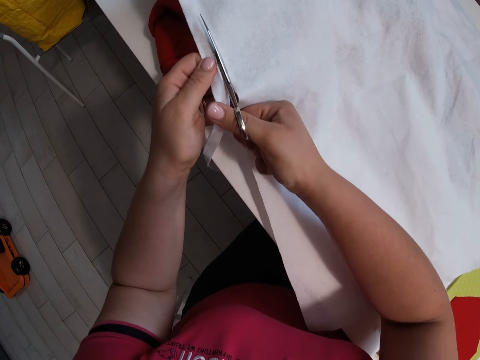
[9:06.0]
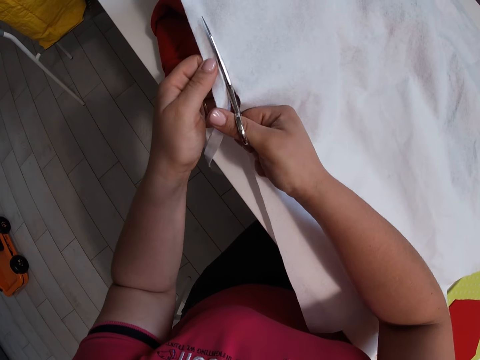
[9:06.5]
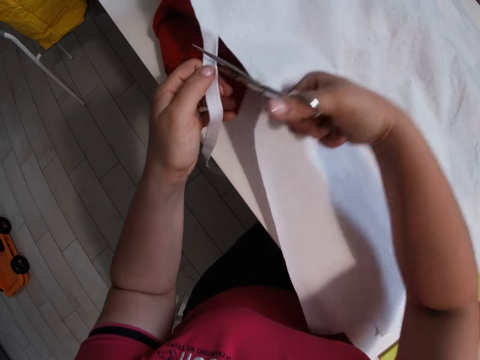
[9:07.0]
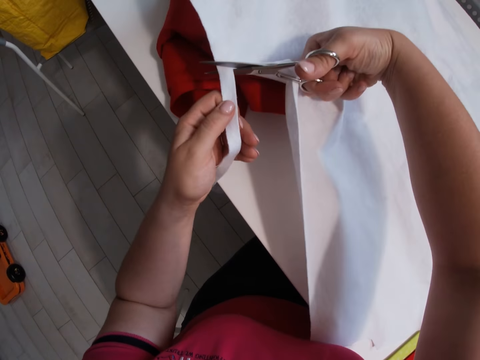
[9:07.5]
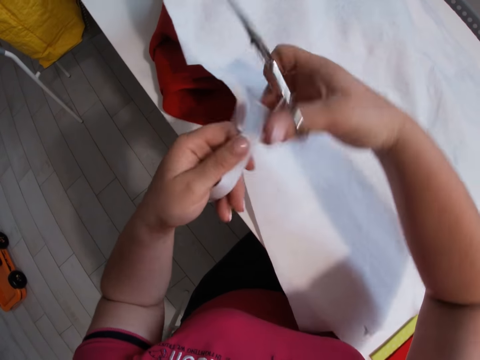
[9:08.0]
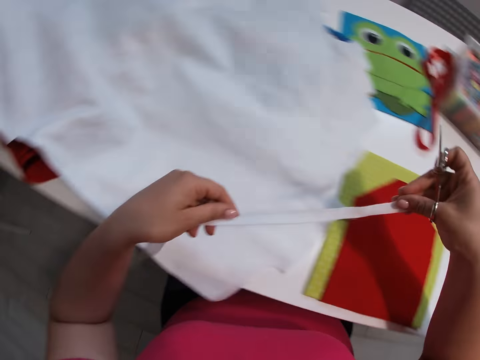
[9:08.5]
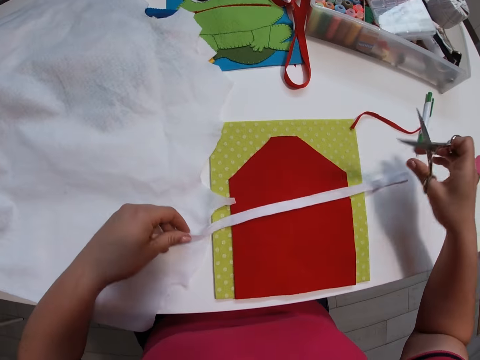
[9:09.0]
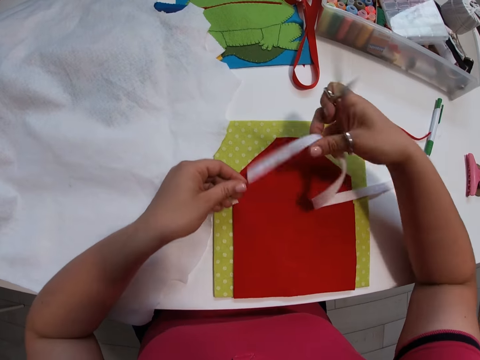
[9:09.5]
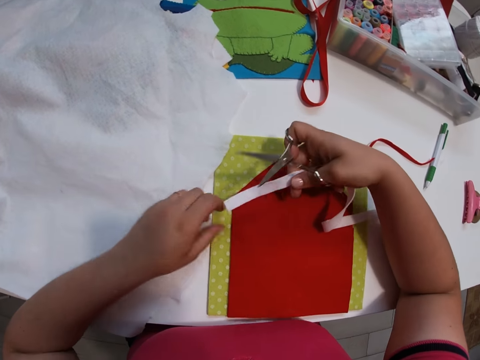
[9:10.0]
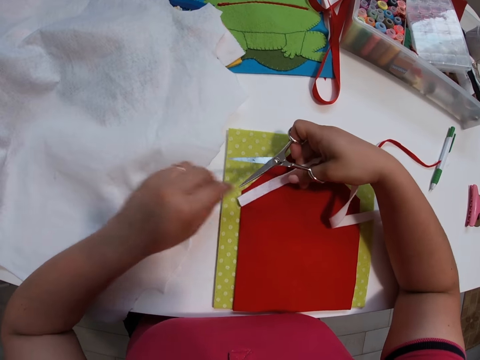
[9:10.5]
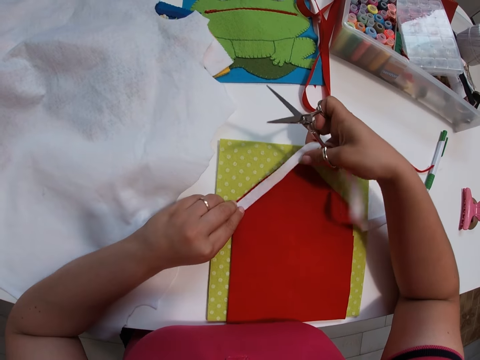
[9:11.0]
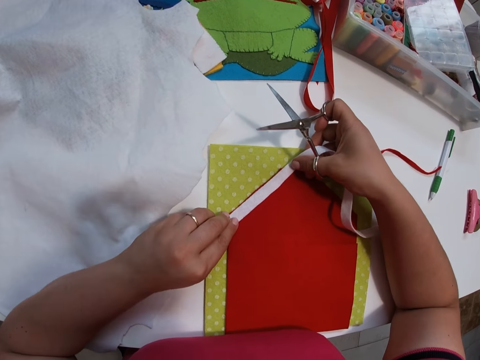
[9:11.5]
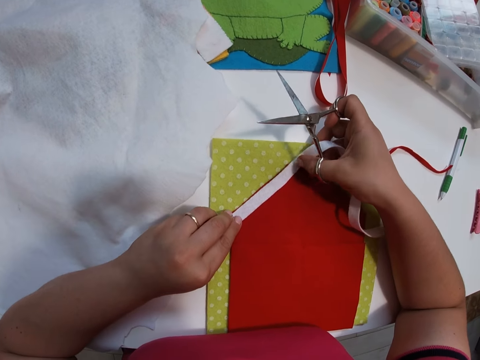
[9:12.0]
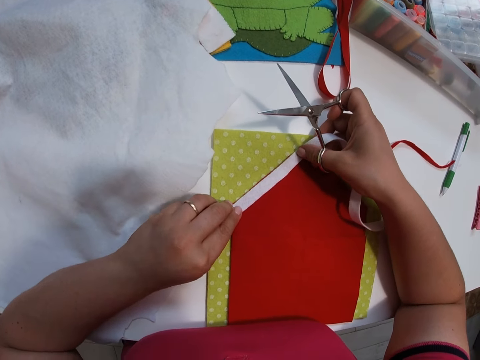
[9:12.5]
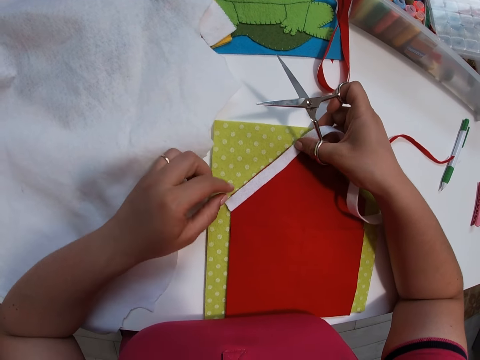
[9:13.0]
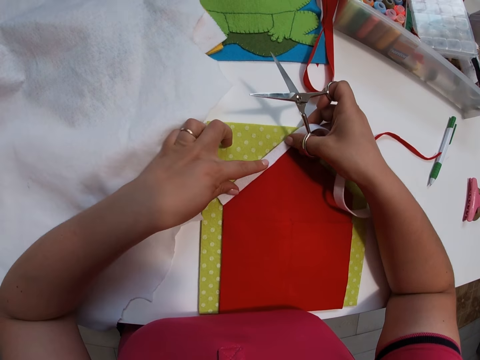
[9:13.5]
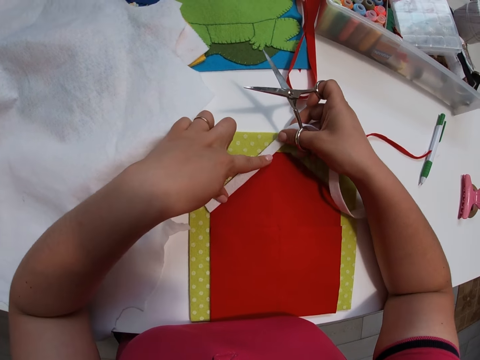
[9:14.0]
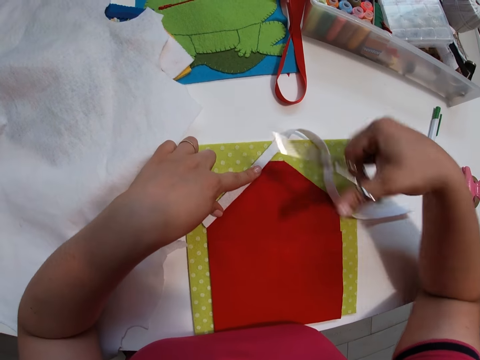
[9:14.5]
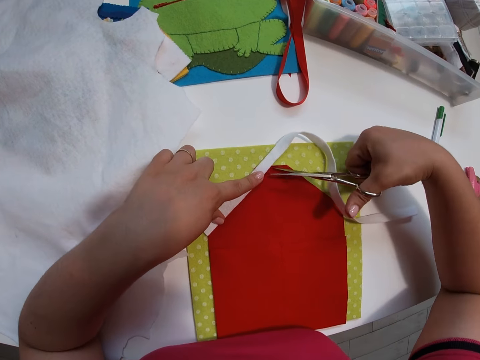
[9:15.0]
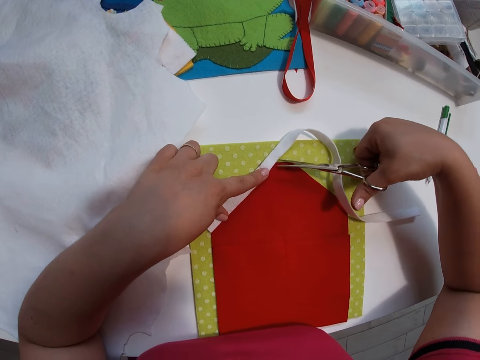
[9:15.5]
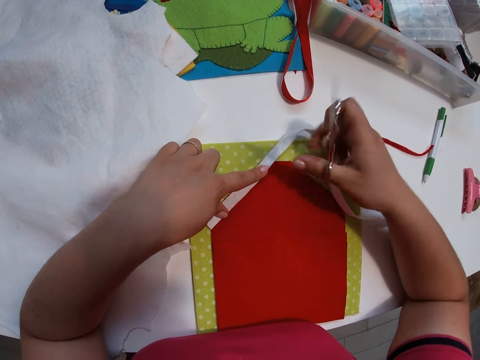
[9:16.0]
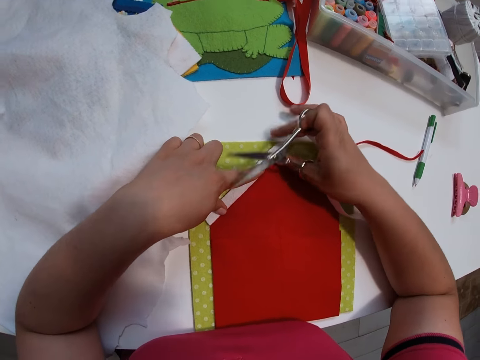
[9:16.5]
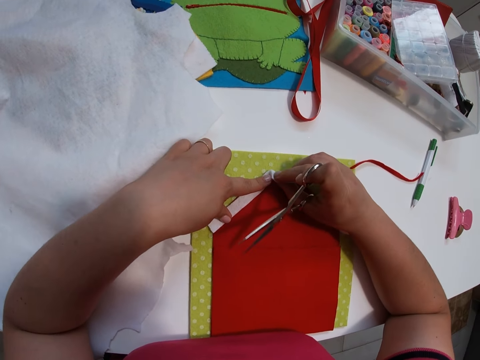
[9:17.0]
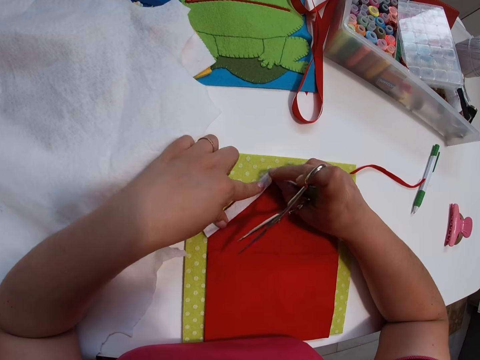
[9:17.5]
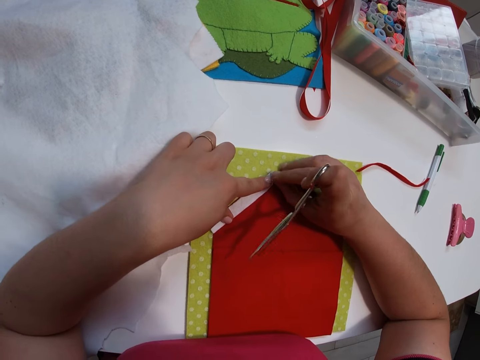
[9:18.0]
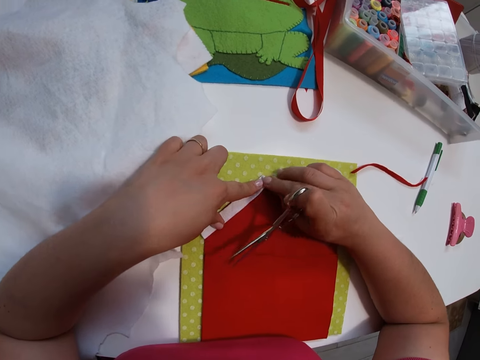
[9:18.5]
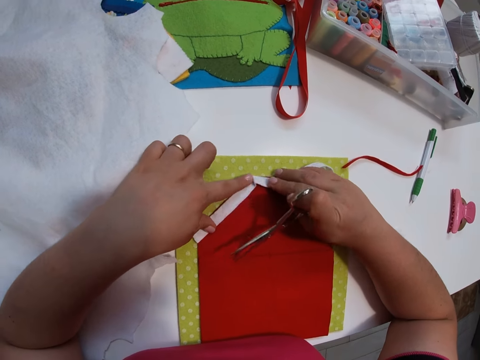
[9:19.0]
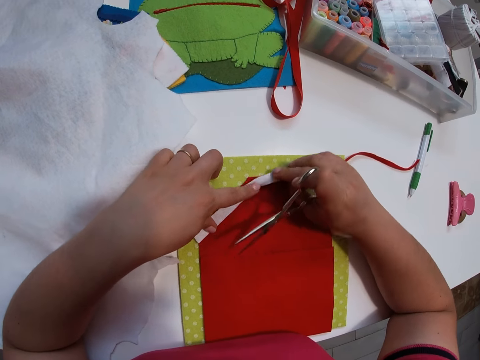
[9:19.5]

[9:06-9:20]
The camera wearer puts the small white fabric on the first small red fabric. They cut the required piece. They set the small white fabric on the first small red fabric. They try cutting part of the small white fabric with the scissors. They adjust the small white fabric on the small red fabric. They fold the piece of cloth.

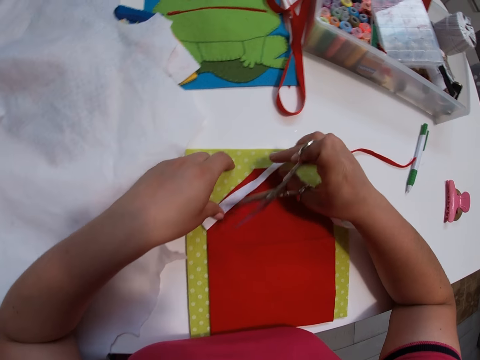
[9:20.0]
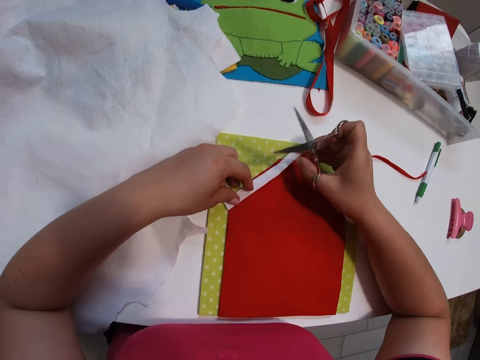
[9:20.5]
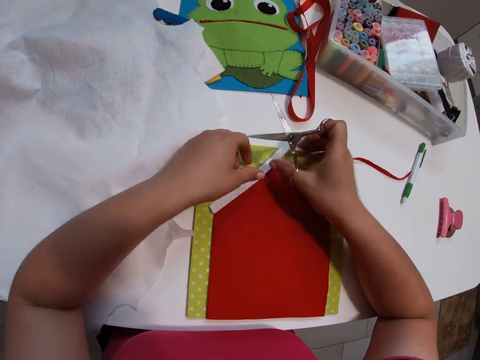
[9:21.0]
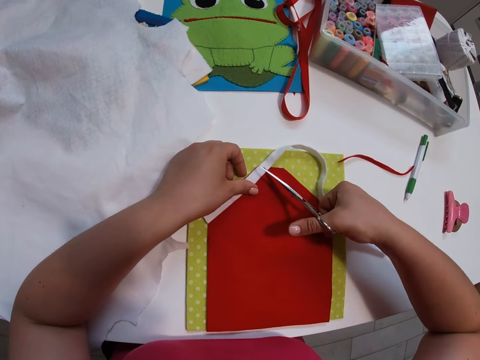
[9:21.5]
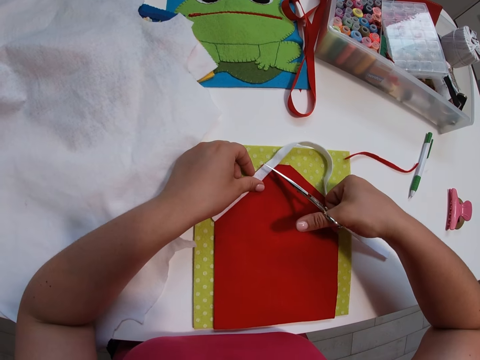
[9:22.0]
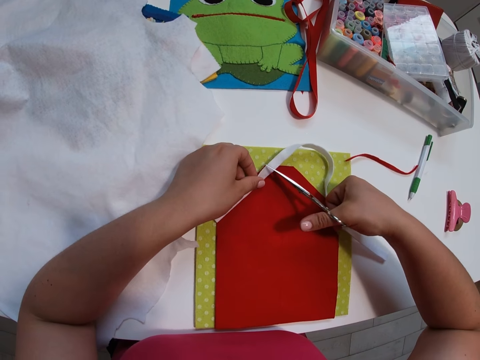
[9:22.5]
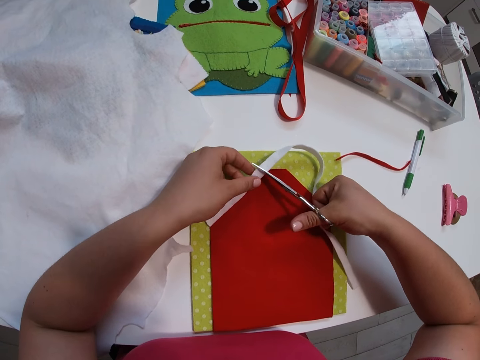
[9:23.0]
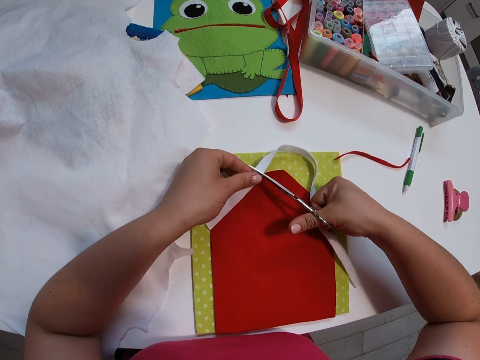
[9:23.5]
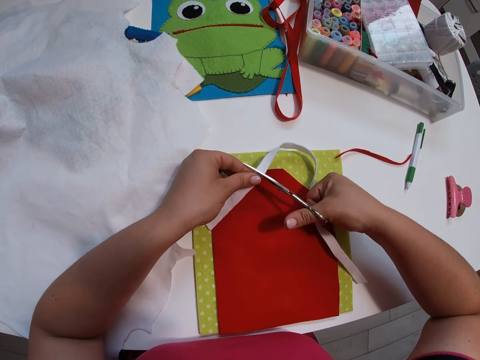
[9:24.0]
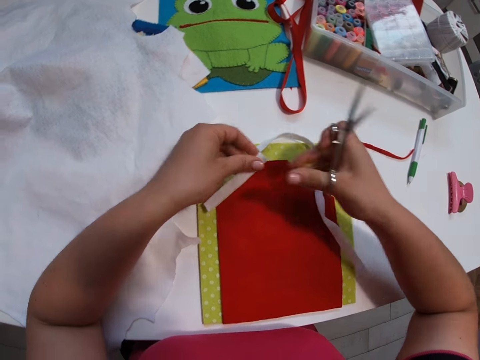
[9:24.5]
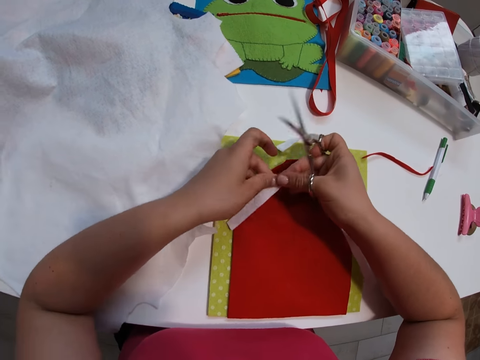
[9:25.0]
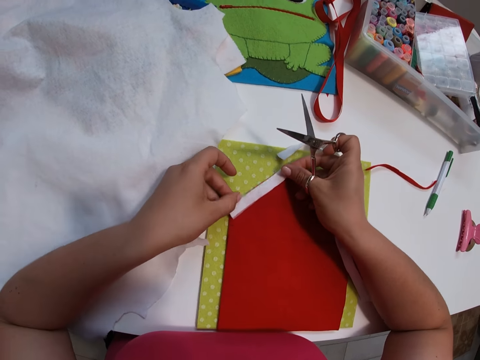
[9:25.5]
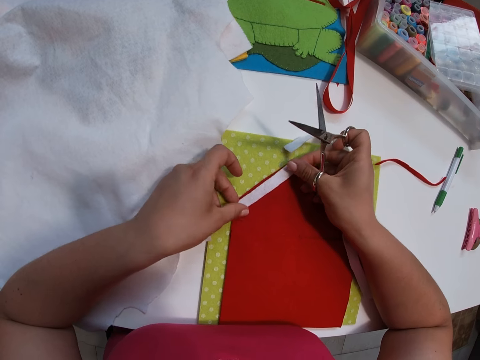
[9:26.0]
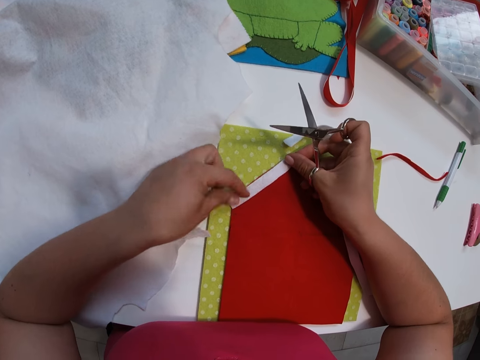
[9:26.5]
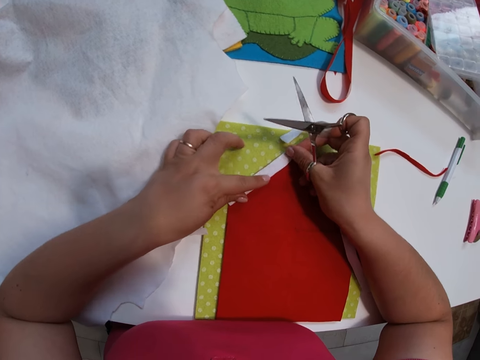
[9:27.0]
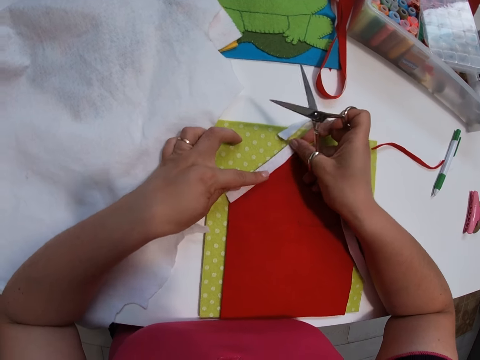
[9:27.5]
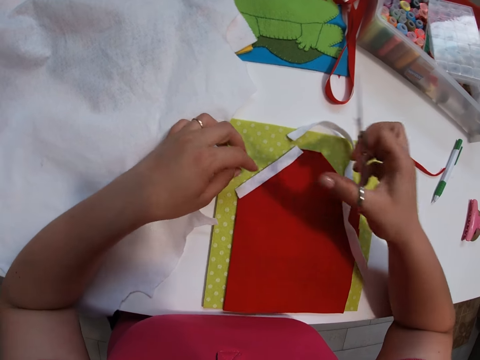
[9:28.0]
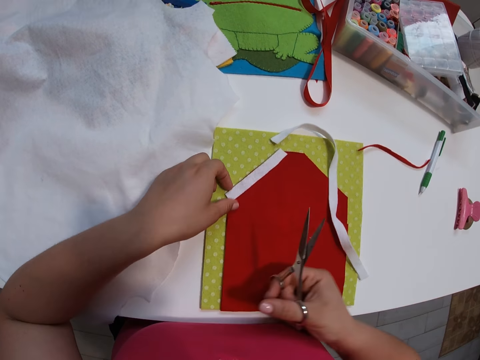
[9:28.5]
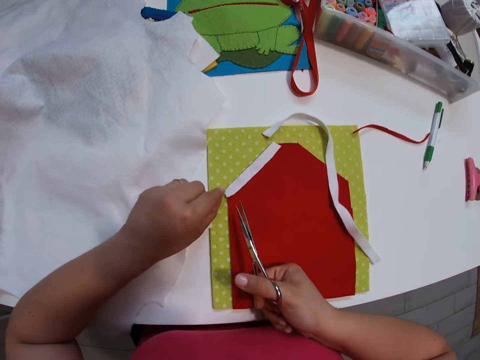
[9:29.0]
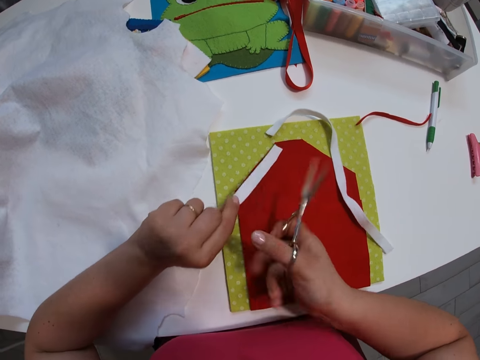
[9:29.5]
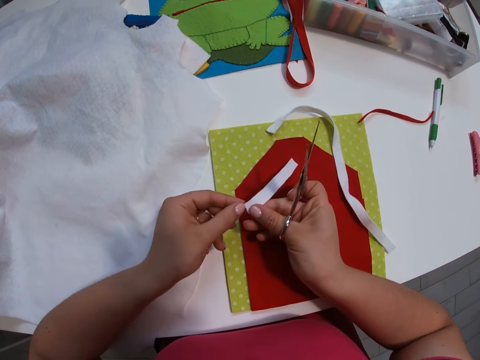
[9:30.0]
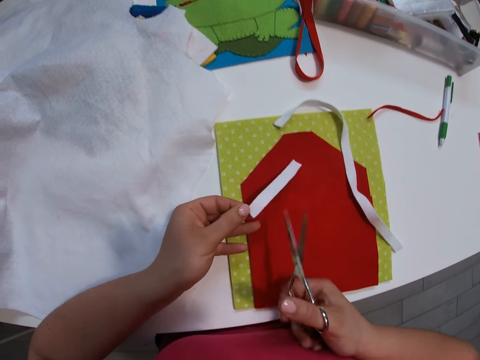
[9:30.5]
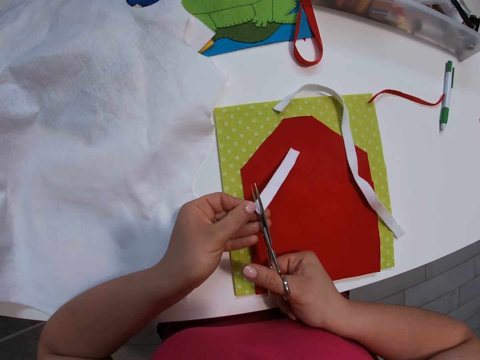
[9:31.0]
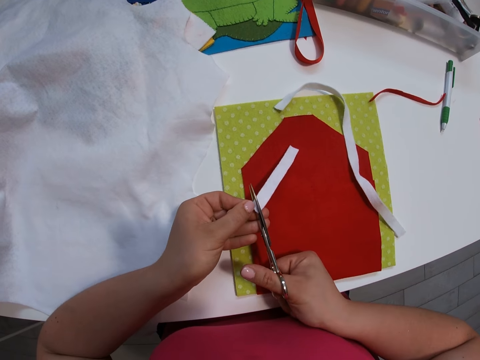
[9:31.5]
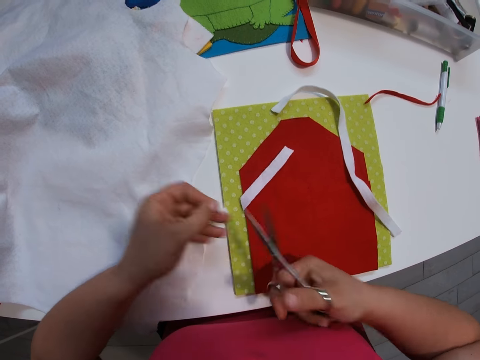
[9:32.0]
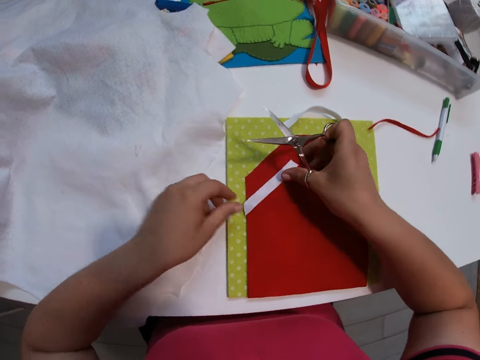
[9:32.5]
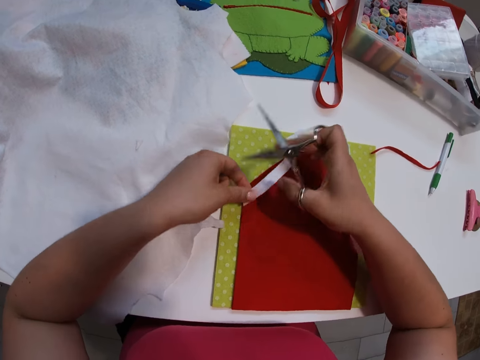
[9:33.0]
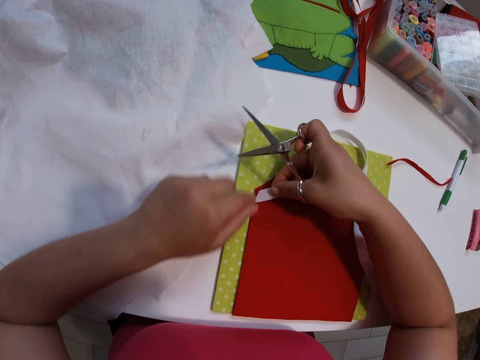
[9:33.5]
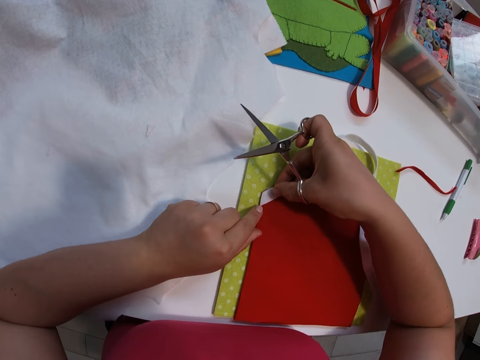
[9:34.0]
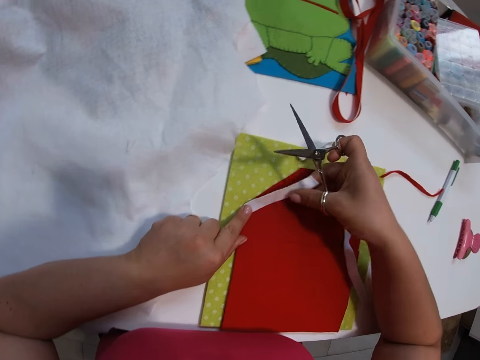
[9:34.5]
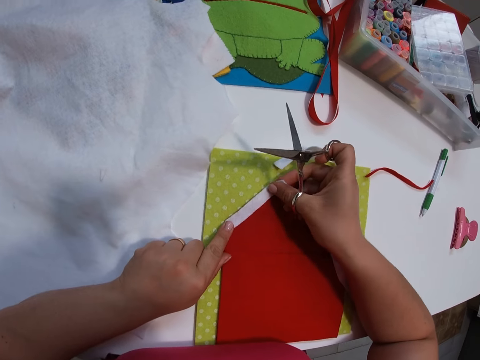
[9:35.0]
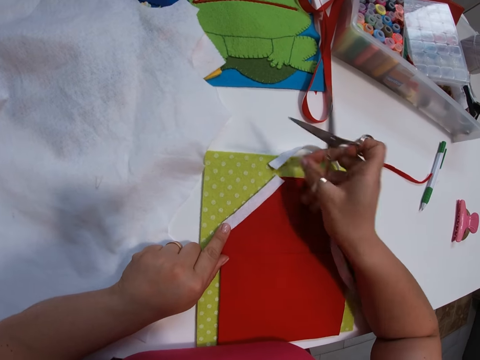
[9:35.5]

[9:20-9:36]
The camera wearer cuts the small white fabric into two with the scissors. They set the small white fabric on the small red fabric. They lift the small white fabric from the small red fabric. They cut part of the small white fabric with the scissors. They set the small white fabric on the small red fabric.
